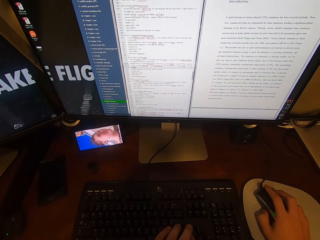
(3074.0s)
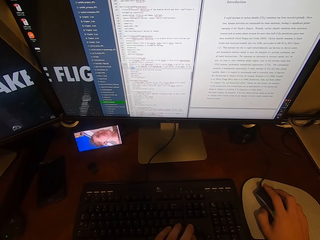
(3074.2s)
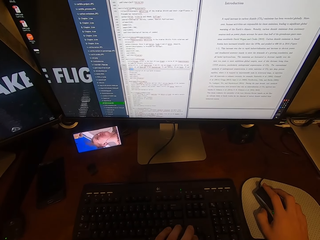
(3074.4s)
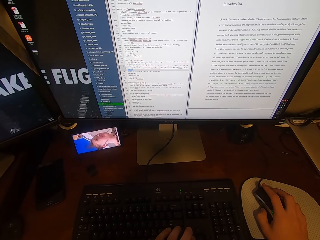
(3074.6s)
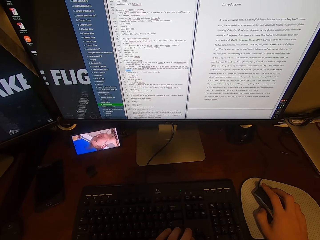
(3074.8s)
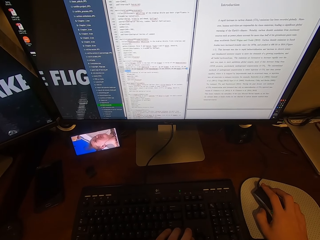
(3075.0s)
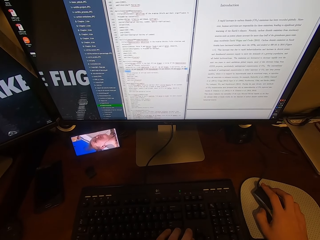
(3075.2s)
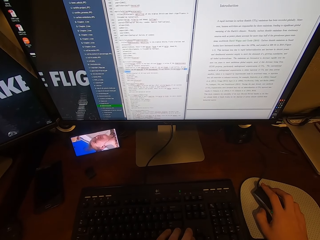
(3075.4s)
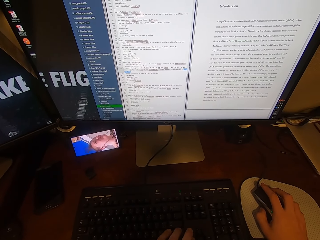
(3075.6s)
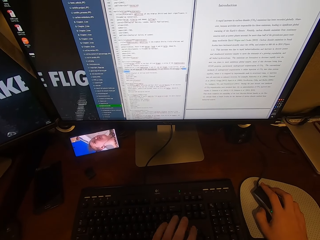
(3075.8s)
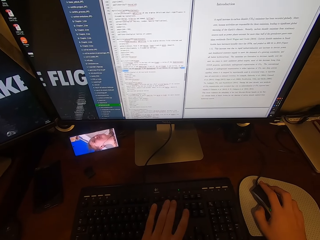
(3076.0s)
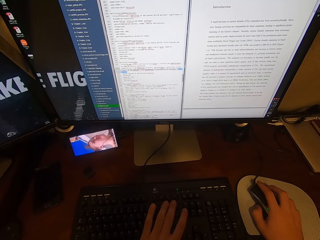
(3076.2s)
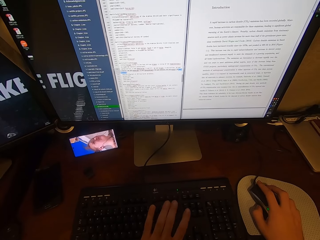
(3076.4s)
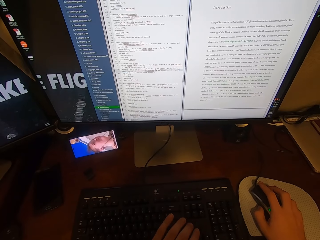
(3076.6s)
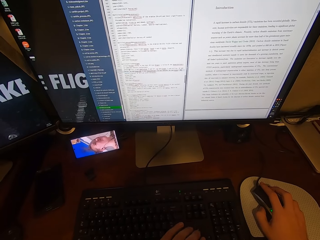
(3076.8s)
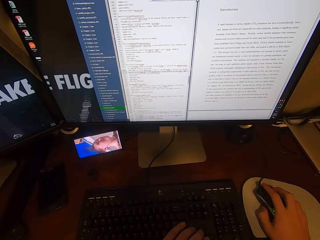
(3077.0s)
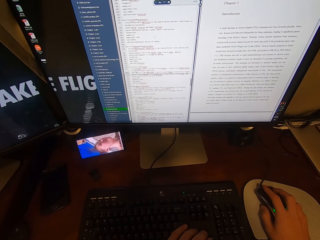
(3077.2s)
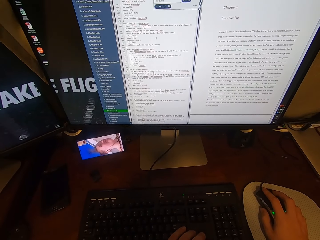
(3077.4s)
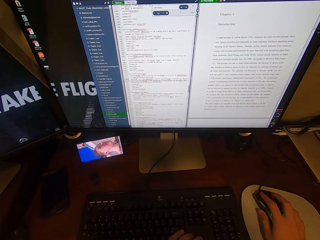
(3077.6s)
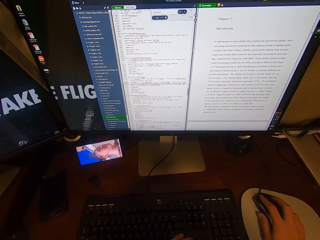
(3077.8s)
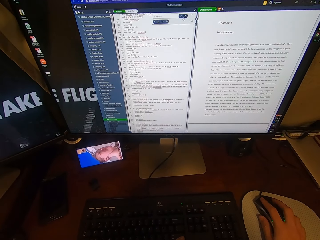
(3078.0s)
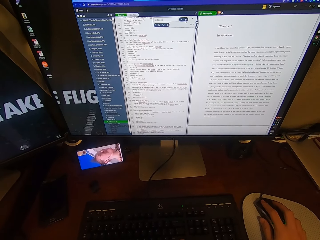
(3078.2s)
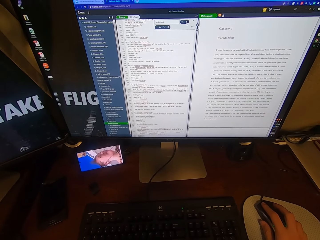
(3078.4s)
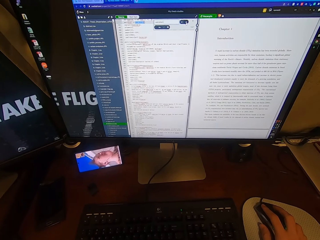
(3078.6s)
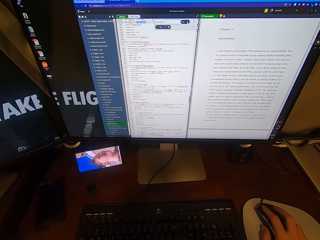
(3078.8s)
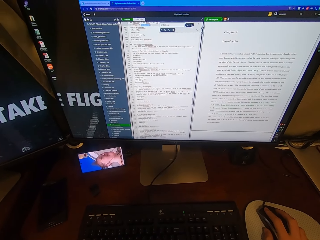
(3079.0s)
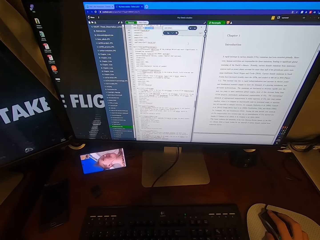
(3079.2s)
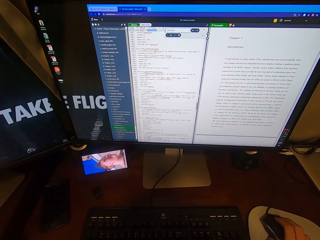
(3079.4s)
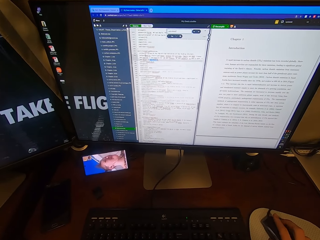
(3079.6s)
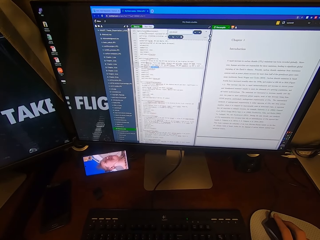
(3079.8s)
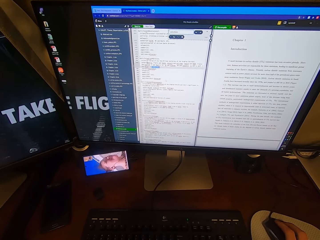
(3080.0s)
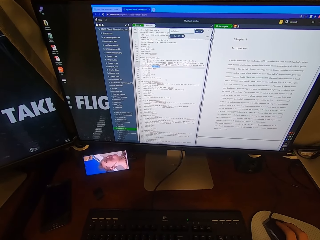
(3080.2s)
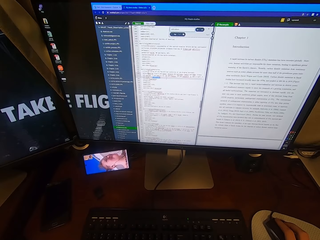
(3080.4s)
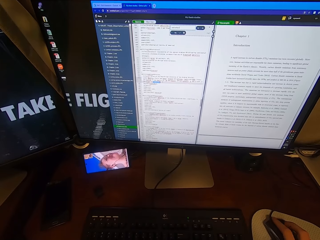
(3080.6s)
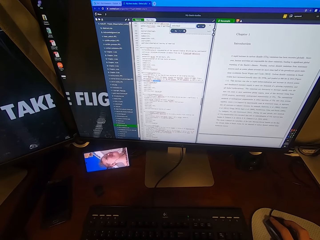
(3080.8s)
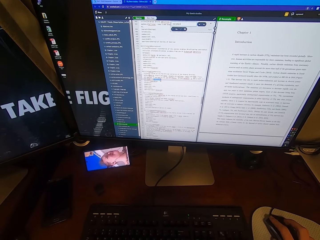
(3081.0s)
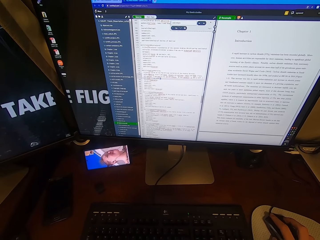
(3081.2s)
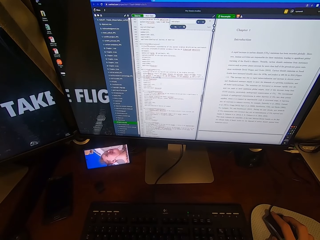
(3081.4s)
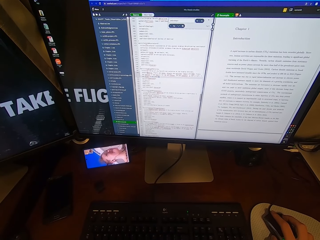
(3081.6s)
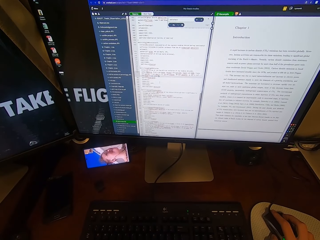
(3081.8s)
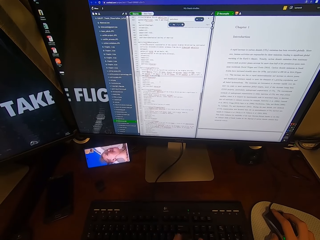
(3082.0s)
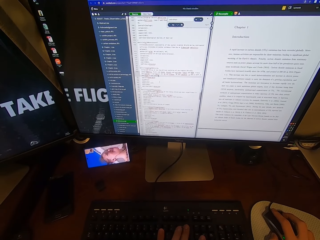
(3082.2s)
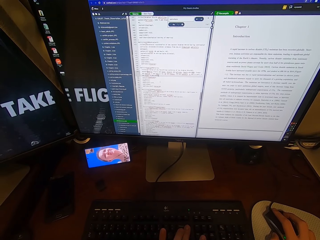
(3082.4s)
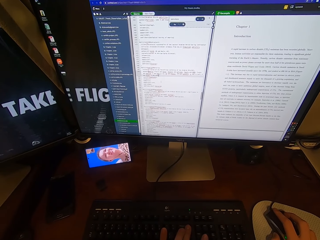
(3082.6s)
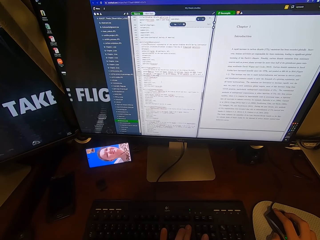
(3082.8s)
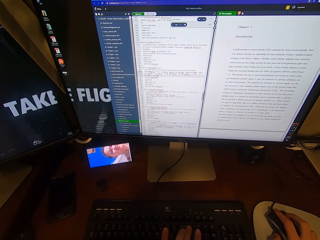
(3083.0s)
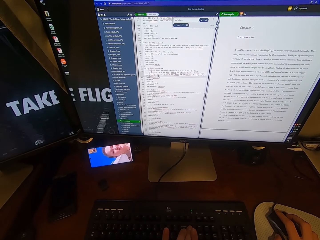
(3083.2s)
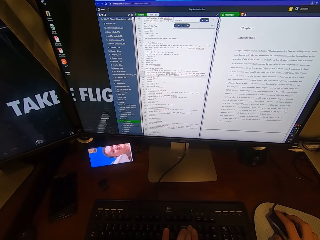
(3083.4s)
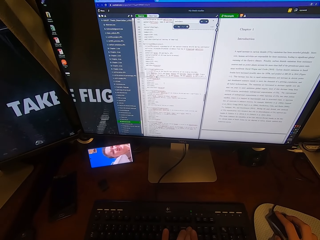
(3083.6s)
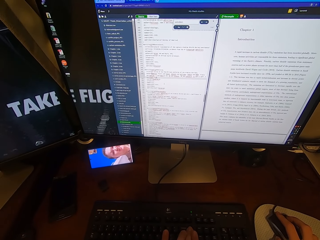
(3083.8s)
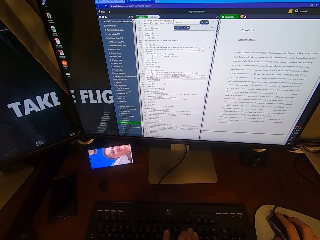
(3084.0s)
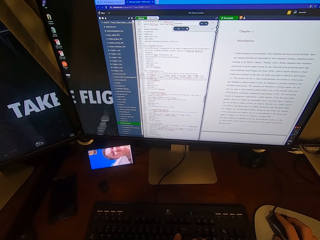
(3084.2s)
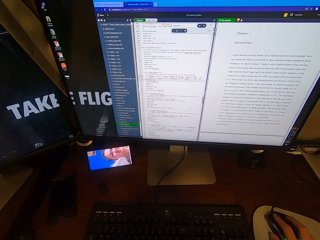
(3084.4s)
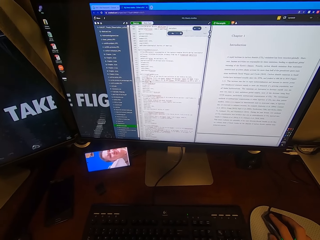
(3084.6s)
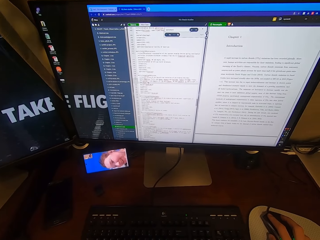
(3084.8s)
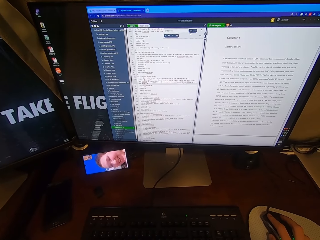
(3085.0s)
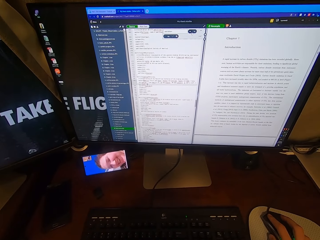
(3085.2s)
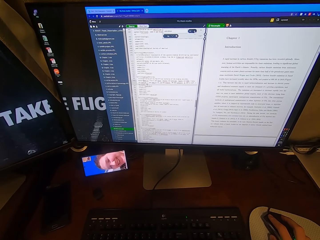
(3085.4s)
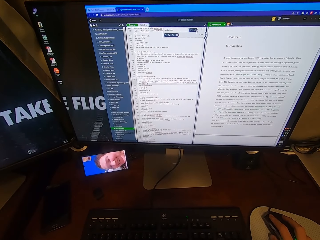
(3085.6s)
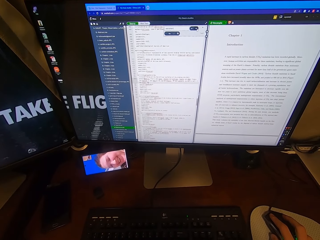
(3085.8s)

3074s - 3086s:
The camera wearer scrolls on the USB mouse attached to the desktop computer with his right hand. He clicks on the USB mouse with his right hand.

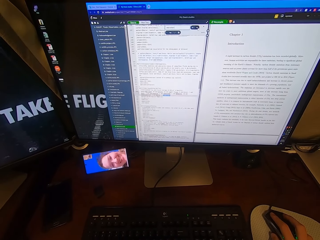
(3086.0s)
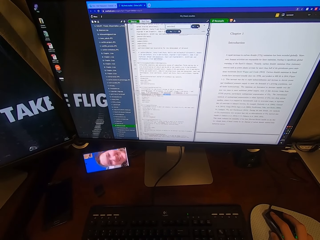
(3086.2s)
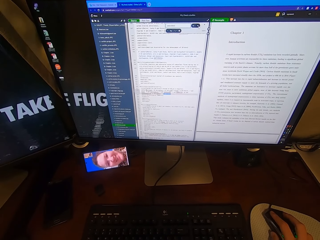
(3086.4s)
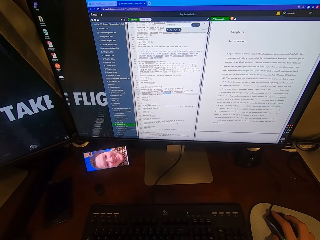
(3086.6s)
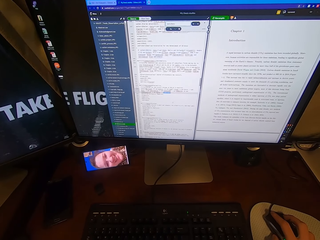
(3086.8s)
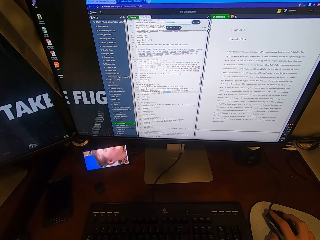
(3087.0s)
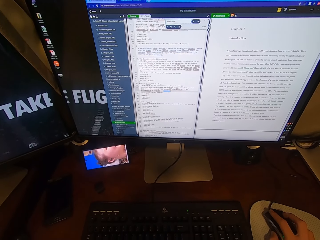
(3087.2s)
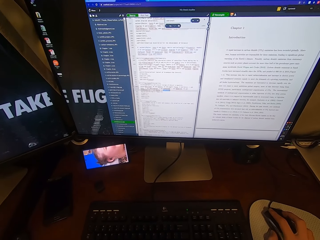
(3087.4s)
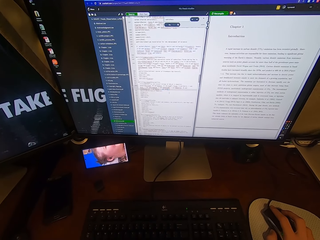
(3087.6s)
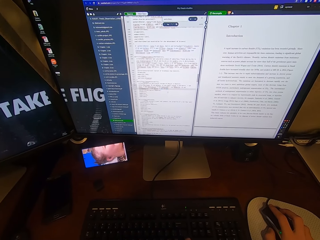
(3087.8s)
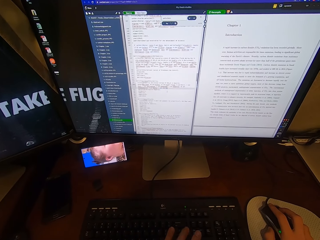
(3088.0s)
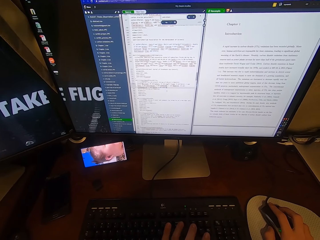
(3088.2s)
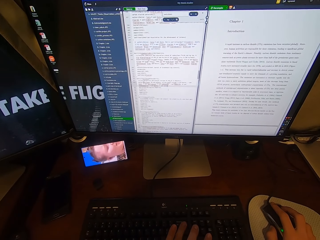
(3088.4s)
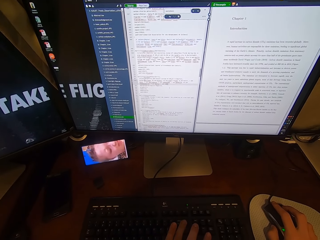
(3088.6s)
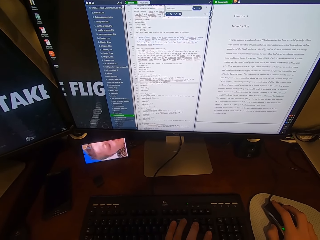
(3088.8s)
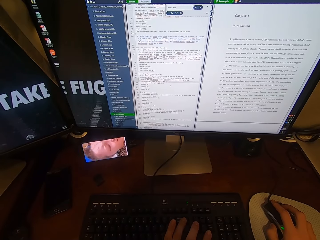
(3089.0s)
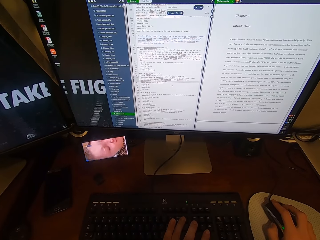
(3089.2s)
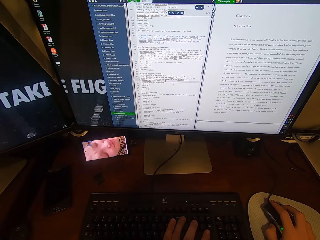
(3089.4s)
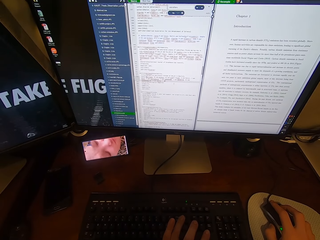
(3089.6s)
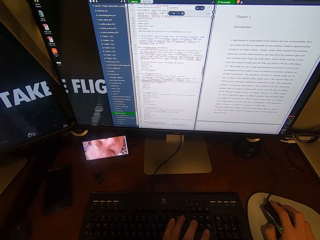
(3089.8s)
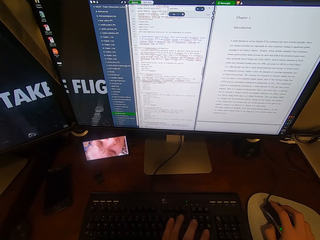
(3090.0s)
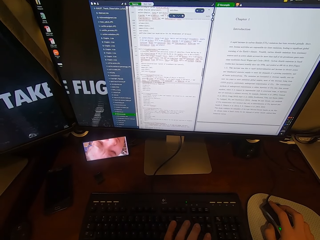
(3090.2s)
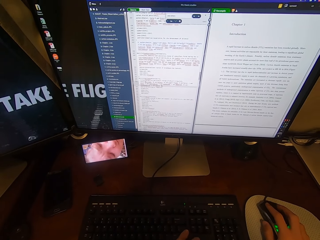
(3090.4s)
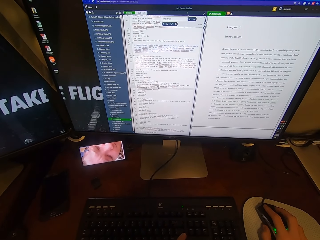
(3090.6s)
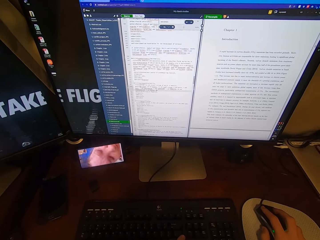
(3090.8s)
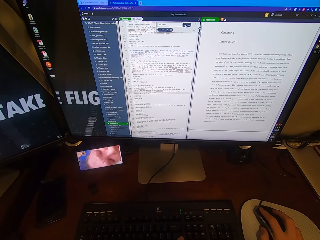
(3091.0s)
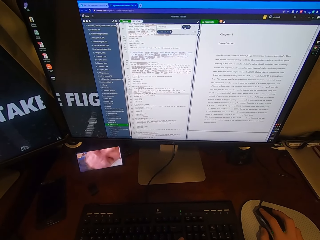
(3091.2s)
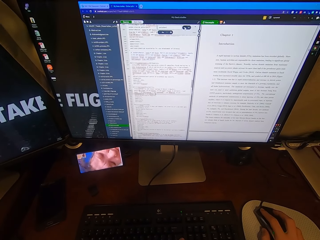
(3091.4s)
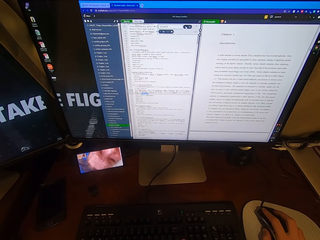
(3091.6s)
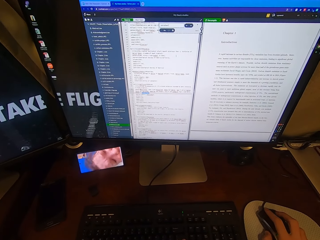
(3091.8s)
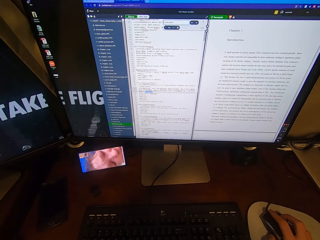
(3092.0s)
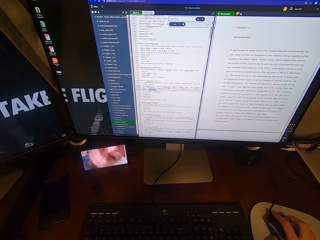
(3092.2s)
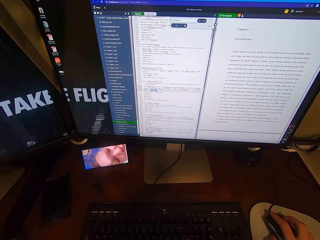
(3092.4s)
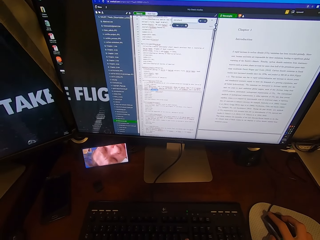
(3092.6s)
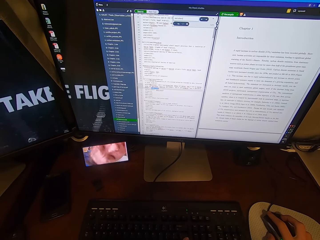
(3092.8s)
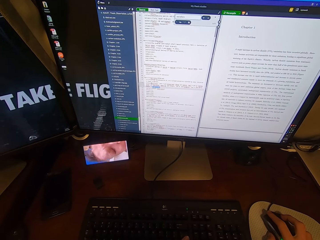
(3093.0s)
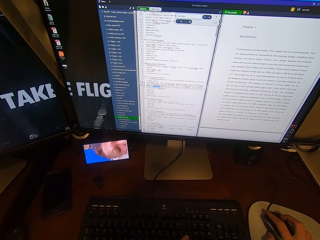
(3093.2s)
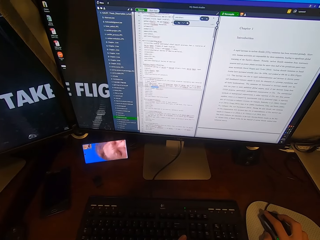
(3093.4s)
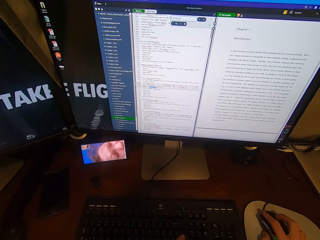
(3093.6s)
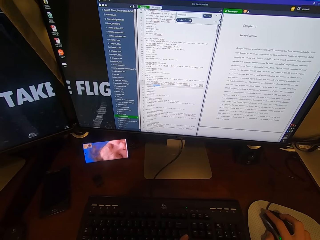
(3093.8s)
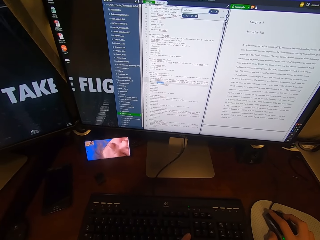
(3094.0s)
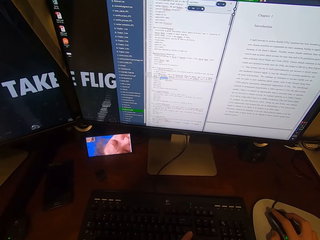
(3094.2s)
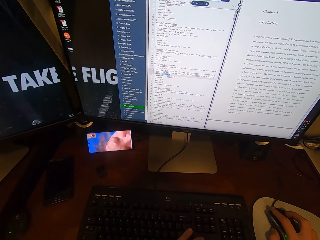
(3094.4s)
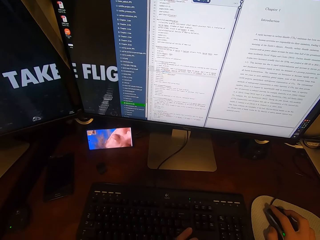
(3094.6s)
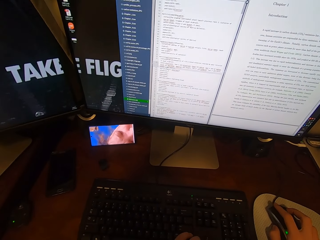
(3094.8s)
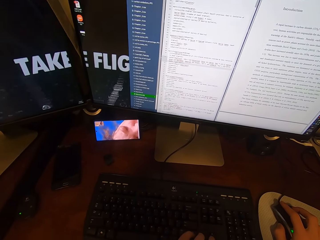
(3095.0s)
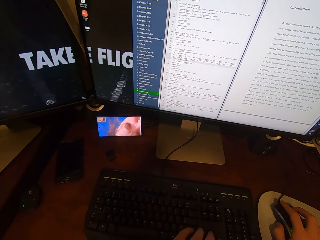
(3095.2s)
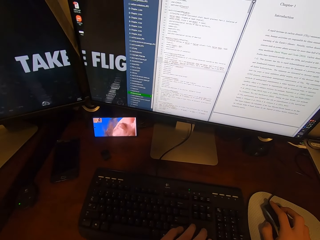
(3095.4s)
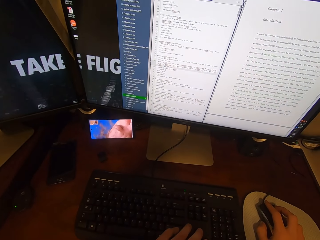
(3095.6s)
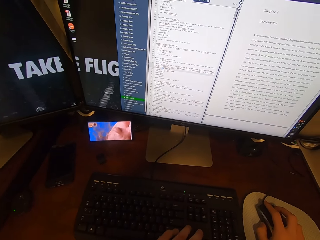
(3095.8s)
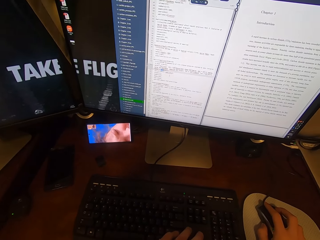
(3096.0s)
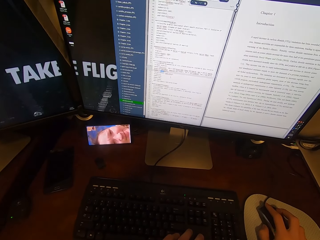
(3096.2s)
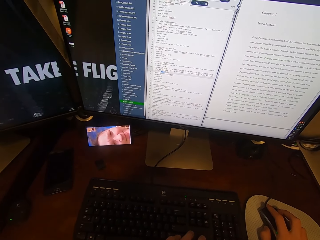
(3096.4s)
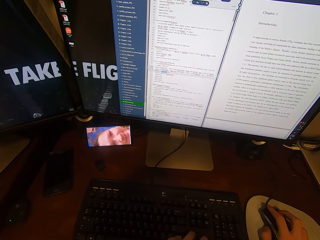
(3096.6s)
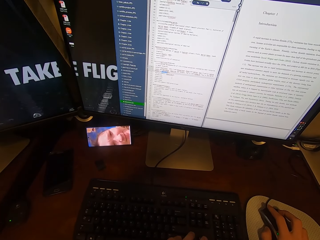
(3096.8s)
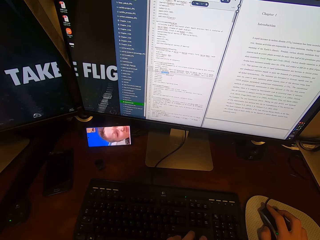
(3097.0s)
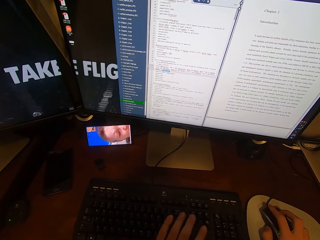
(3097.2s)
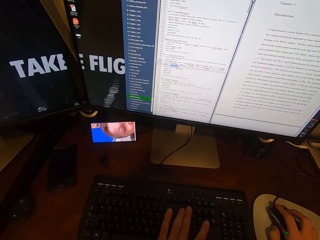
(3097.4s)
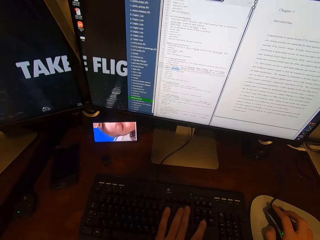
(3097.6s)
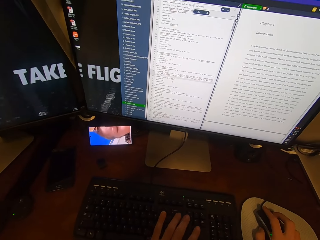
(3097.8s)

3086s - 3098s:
The camera wearer types on the keyboard attached to the desktop computer with his left hand. He clicks on the USB mouse attached to the desktop computer with his right hand.
